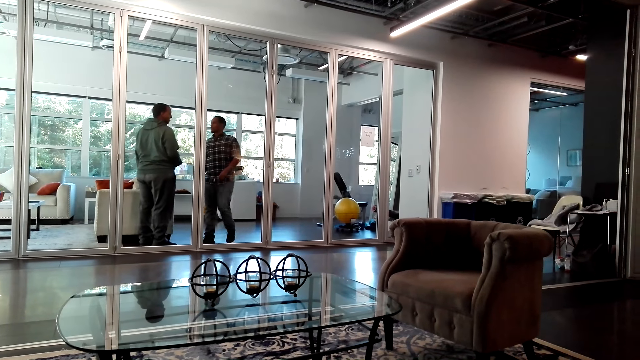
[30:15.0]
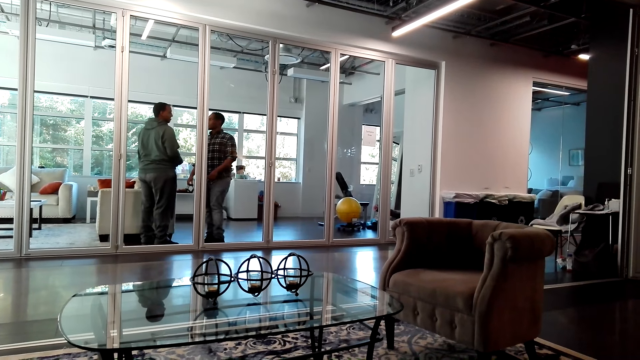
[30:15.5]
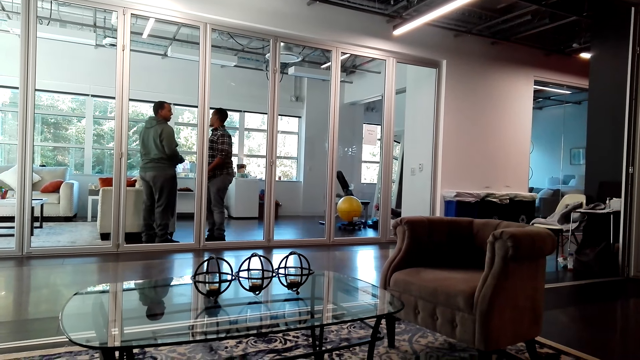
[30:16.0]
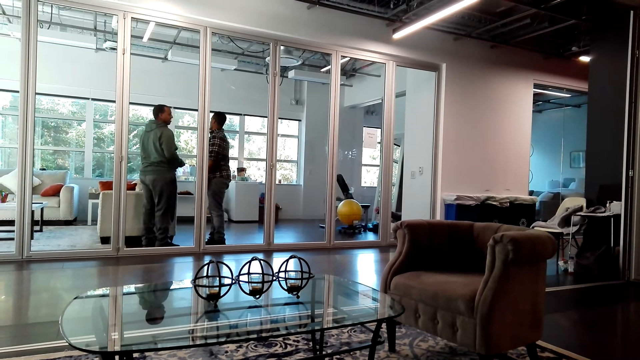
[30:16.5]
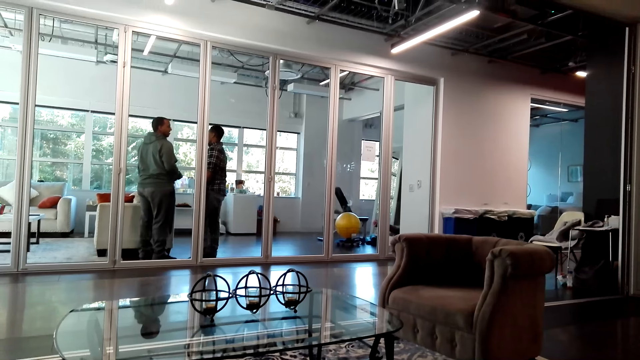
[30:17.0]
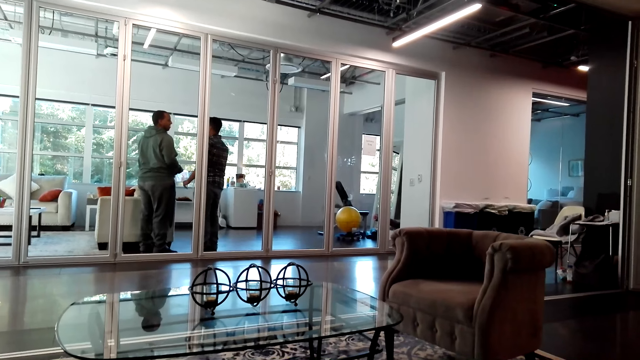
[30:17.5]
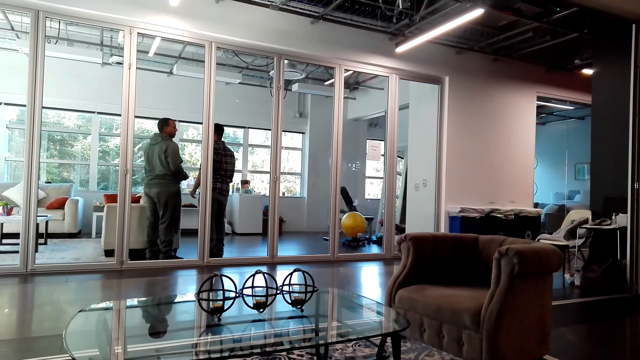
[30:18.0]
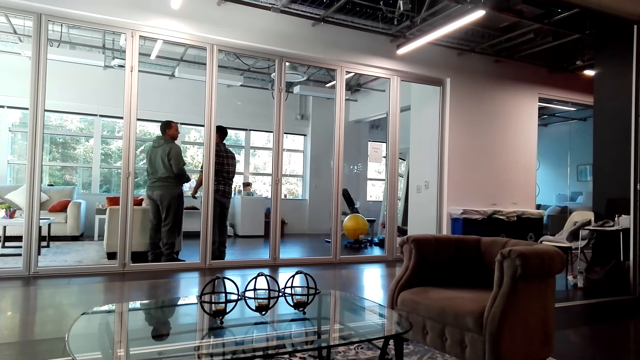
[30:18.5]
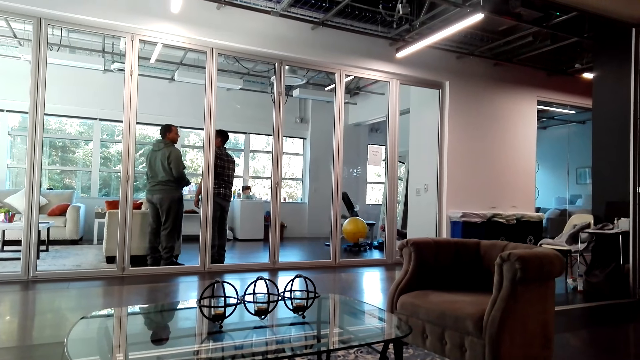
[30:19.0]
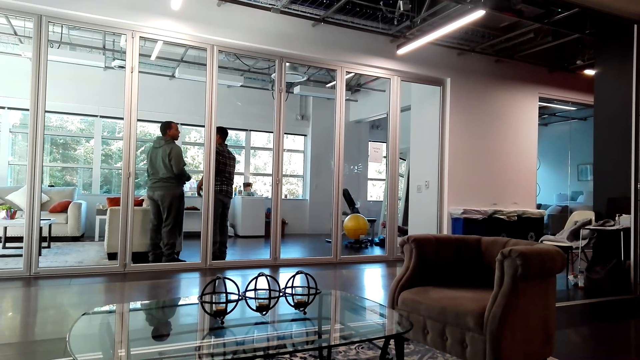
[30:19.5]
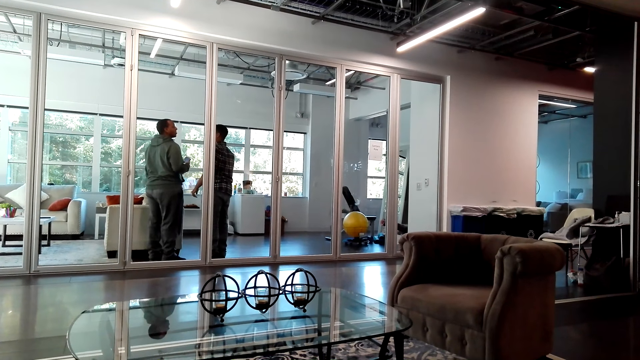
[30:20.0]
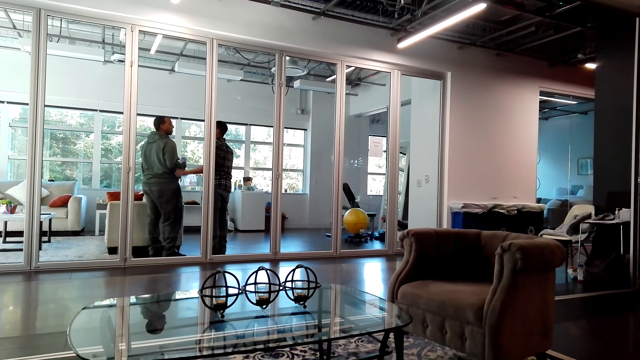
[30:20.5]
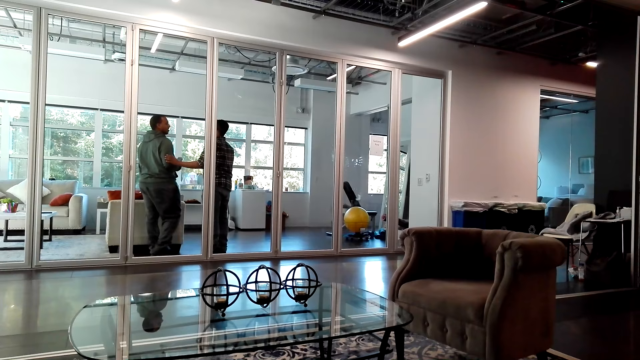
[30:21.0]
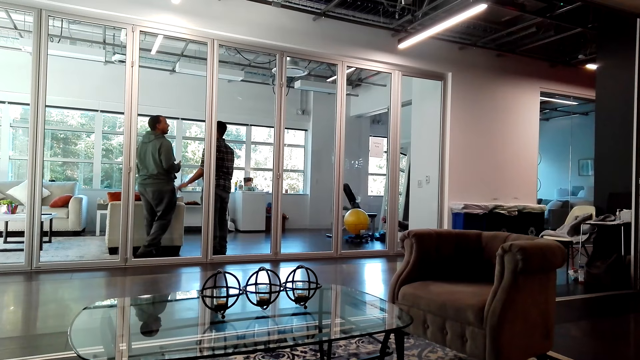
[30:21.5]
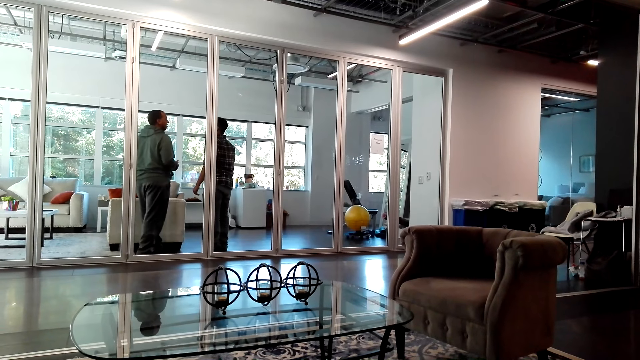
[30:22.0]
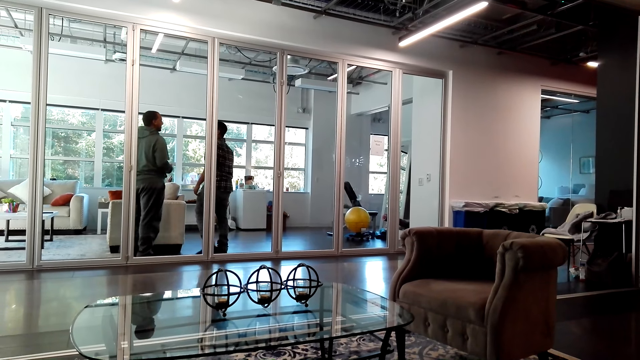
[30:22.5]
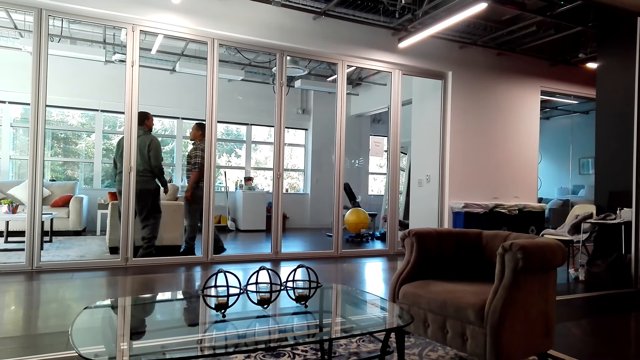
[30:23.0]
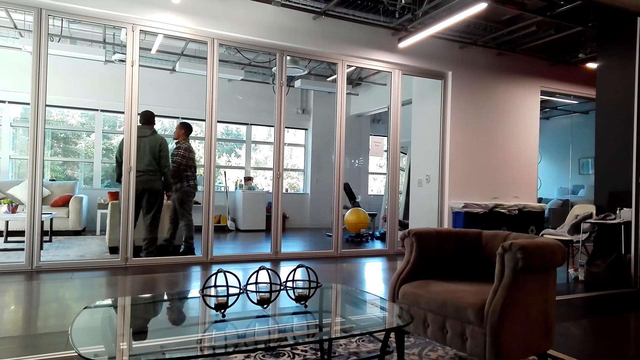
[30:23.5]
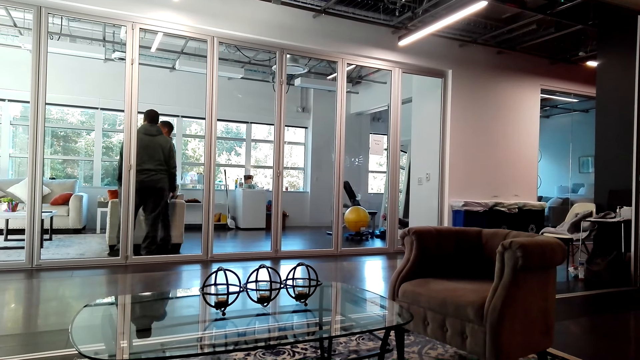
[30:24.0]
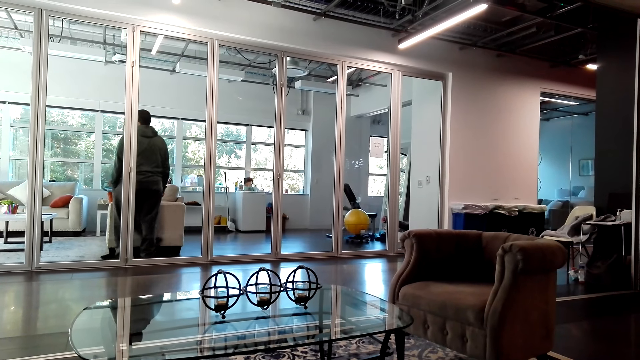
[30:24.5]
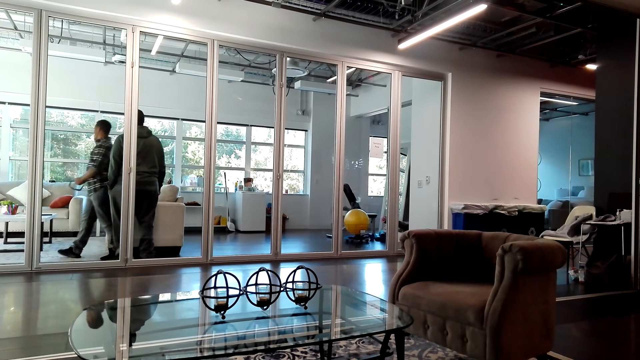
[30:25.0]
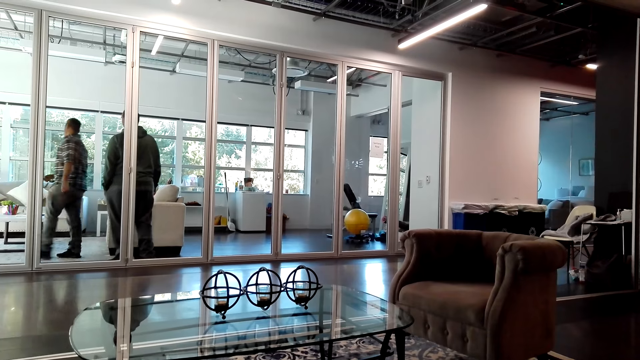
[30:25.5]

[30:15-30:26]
A person moves his hand. The person touches another person. The first person puts something on the table.

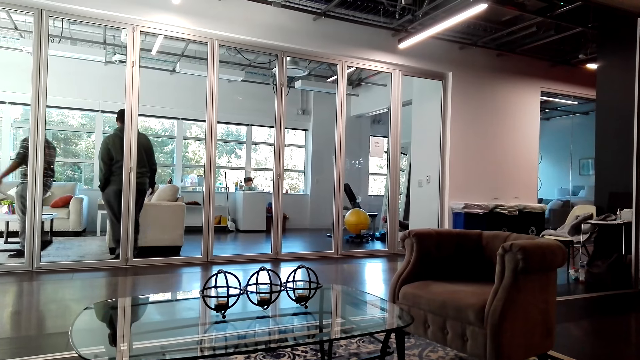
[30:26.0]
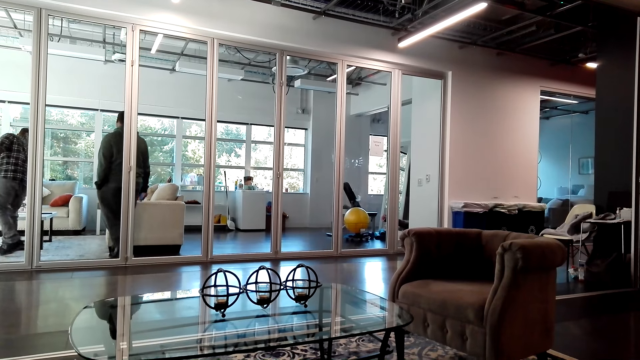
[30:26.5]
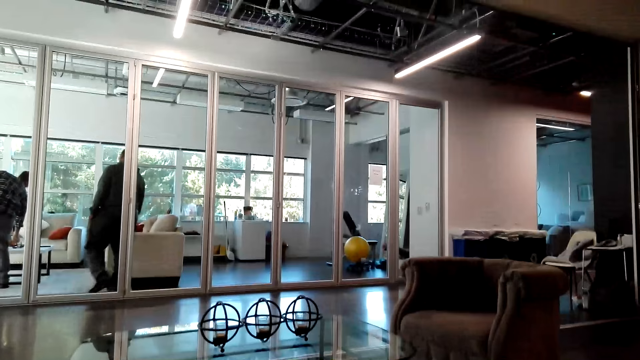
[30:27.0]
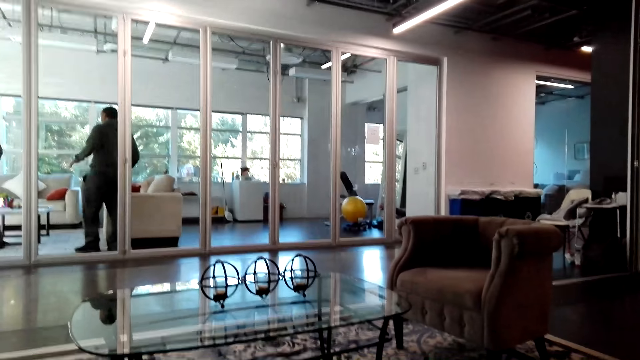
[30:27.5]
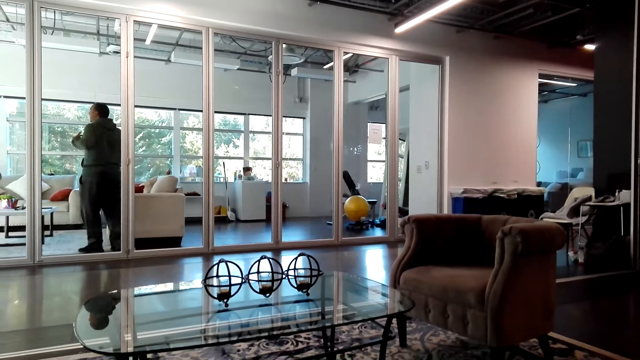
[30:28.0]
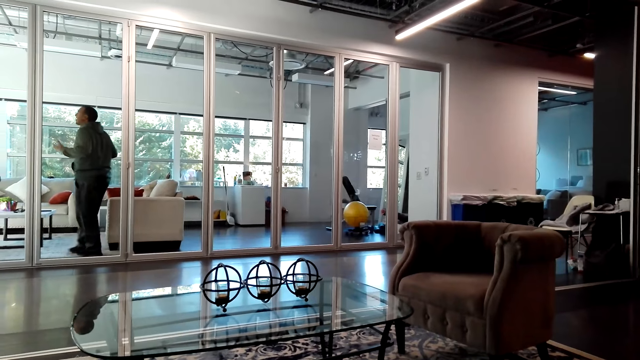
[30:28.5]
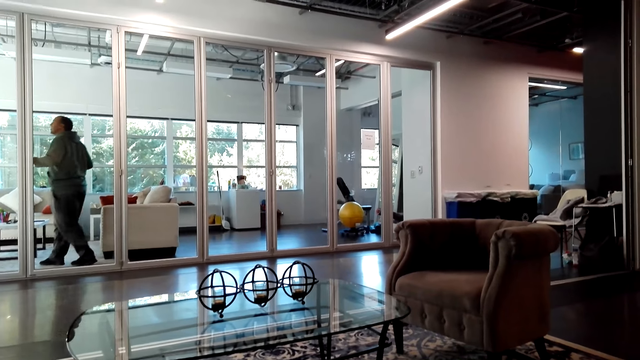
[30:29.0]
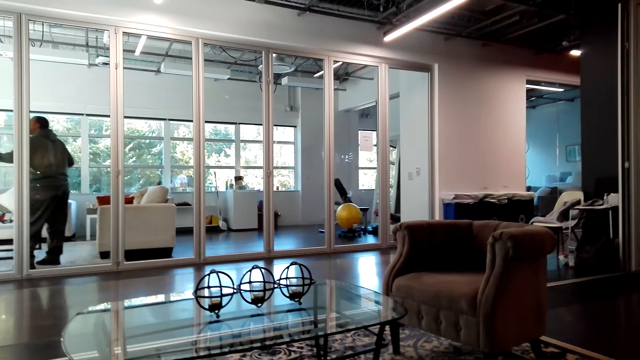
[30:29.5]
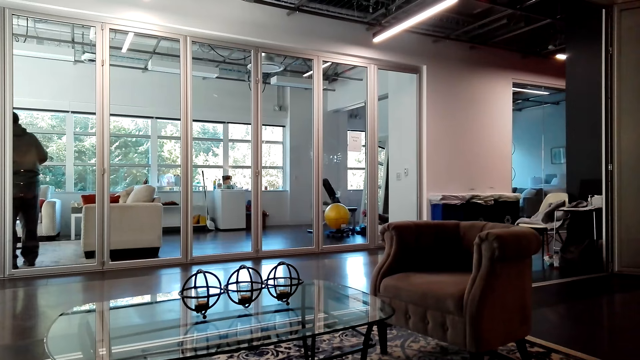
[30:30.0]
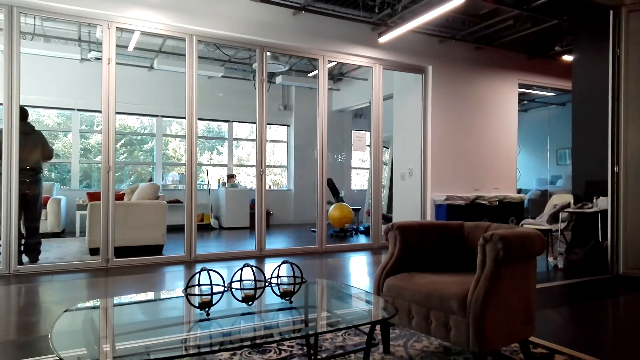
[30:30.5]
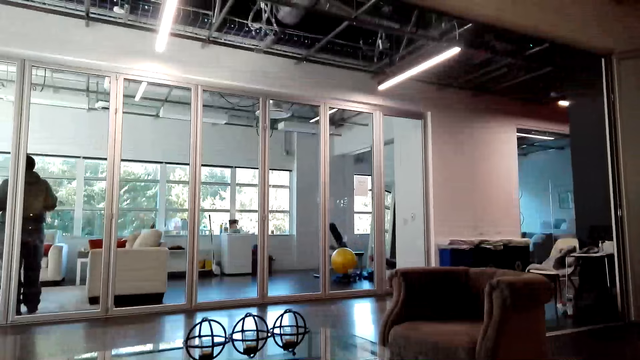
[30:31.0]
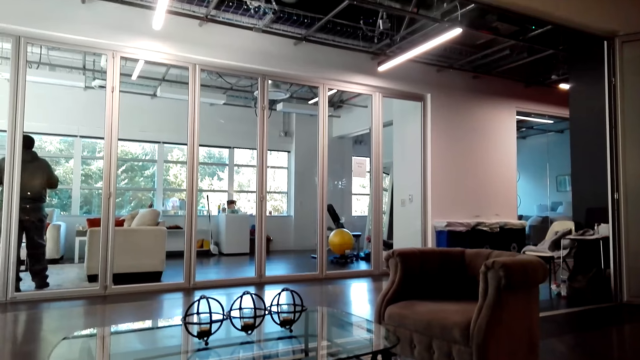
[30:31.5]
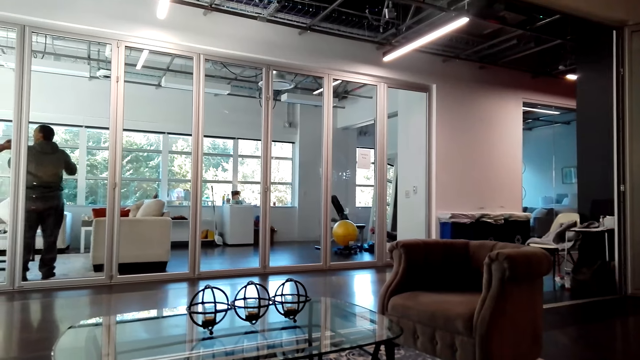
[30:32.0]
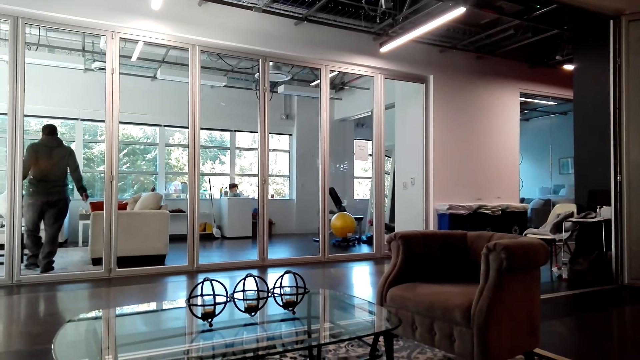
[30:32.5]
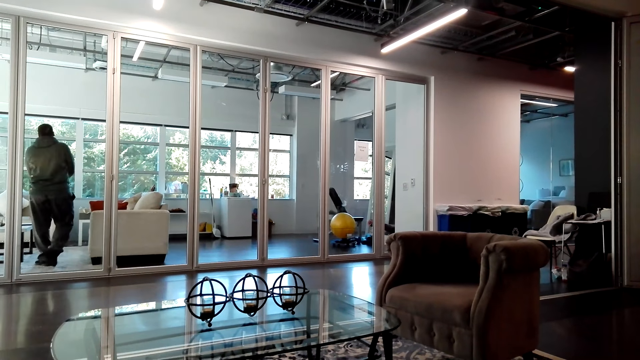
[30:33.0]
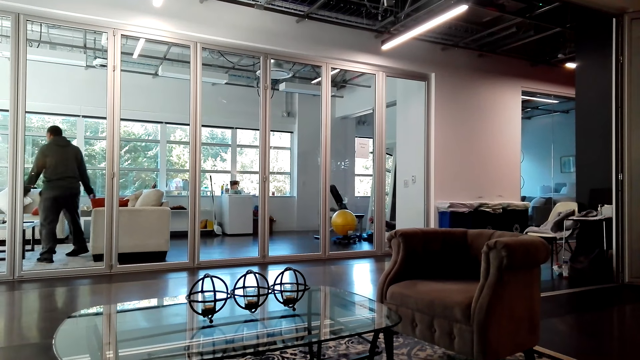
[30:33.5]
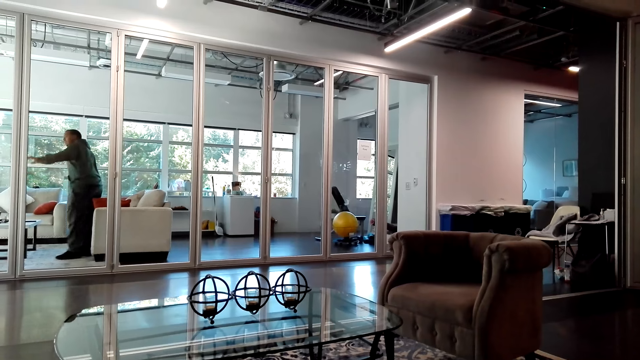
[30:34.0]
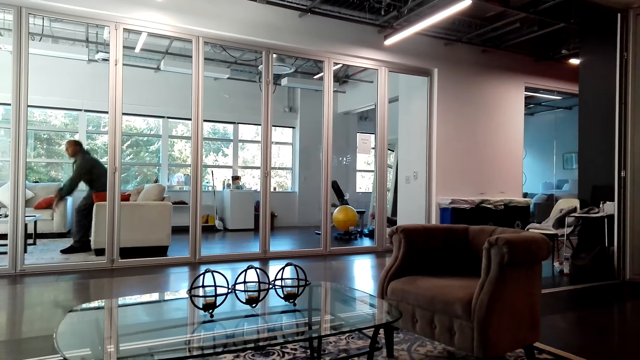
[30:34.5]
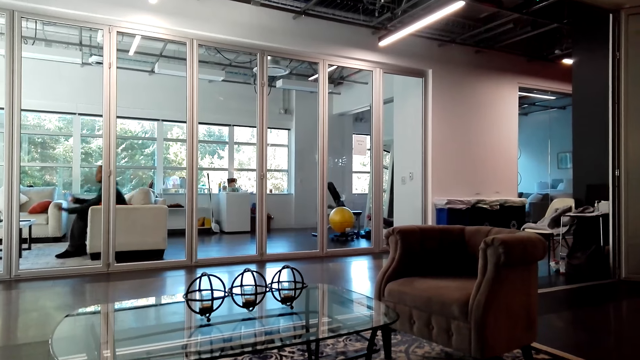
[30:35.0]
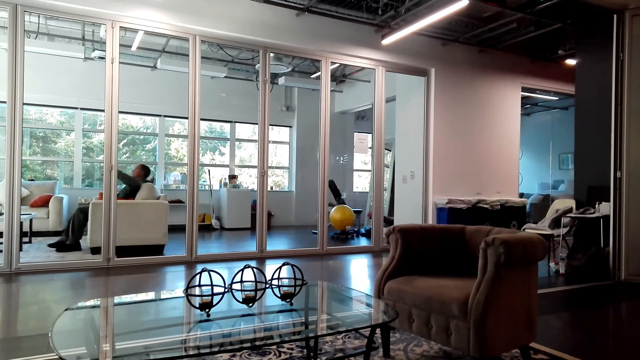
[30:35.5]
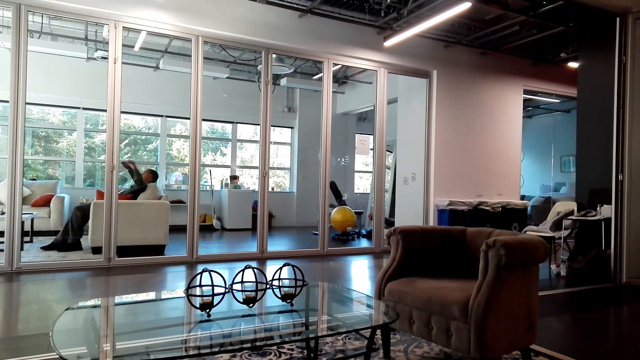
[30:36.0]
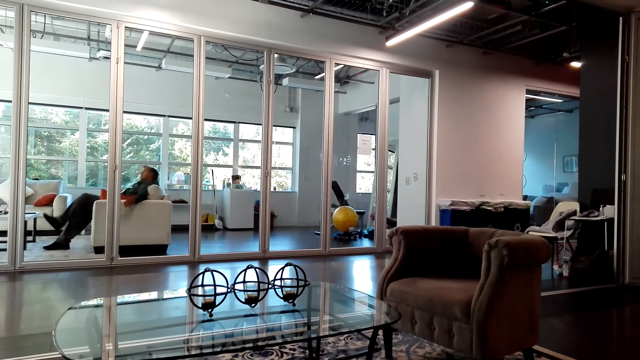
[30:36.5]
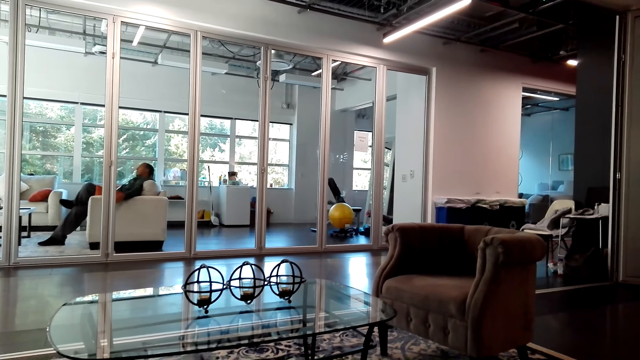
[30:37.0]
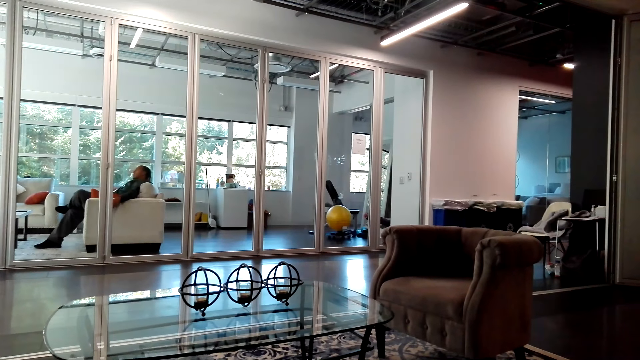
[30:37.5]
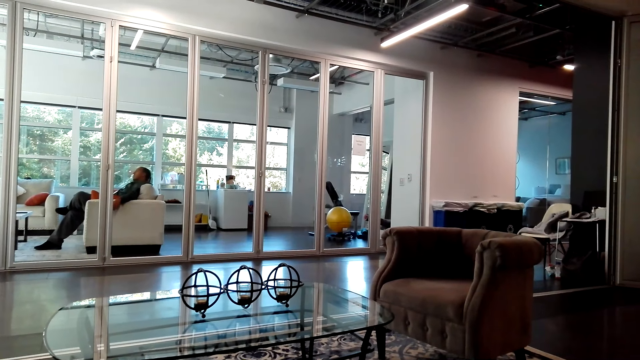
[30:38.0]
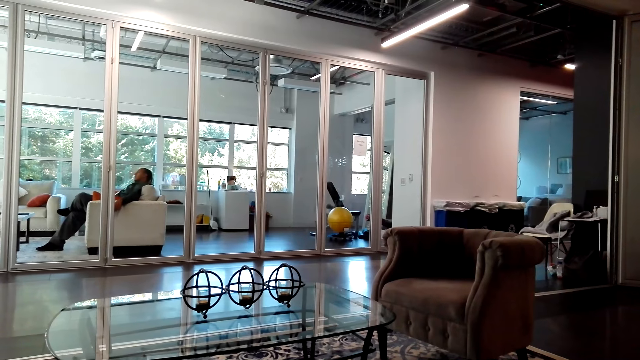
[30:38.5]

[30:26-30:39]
A person moves his hands. The camera wearer looks around. The person sits on the sofa and crosses his leg.
